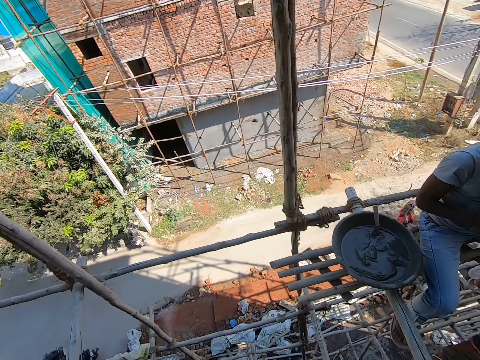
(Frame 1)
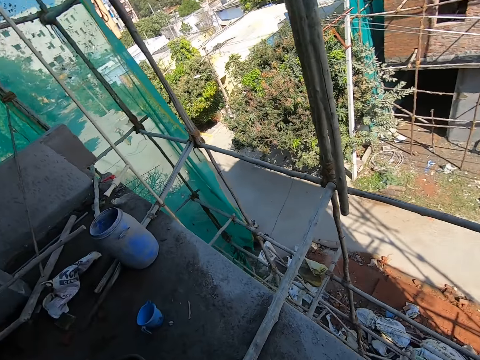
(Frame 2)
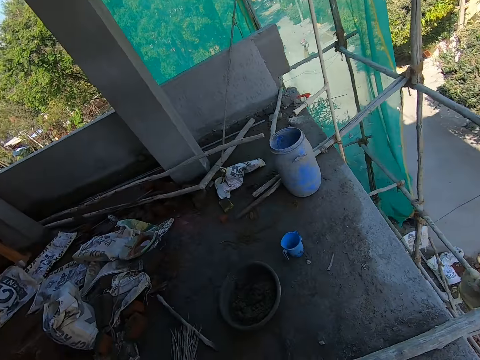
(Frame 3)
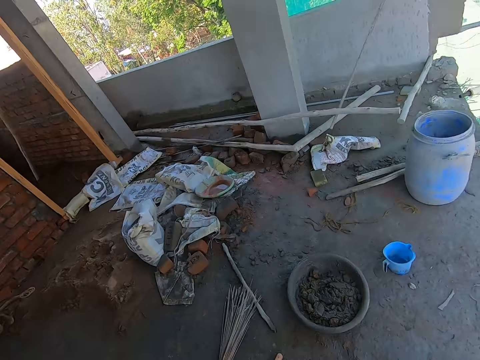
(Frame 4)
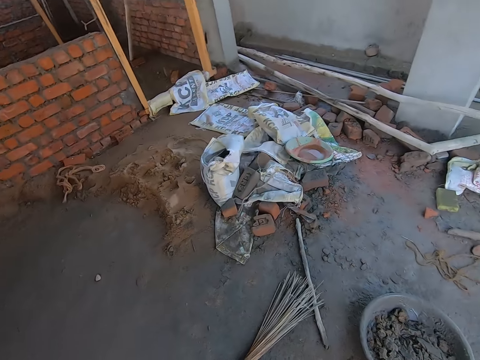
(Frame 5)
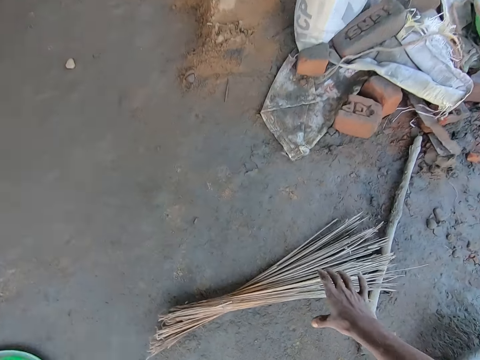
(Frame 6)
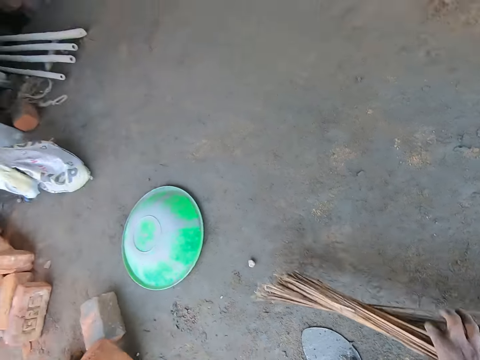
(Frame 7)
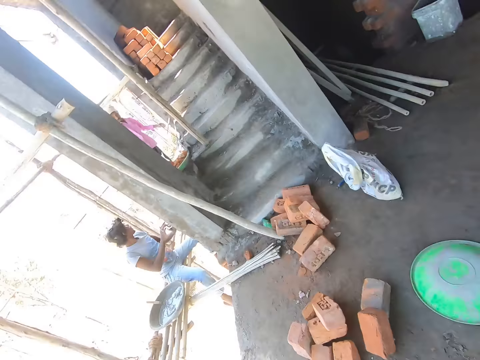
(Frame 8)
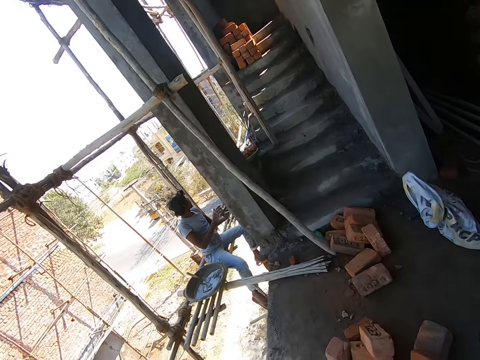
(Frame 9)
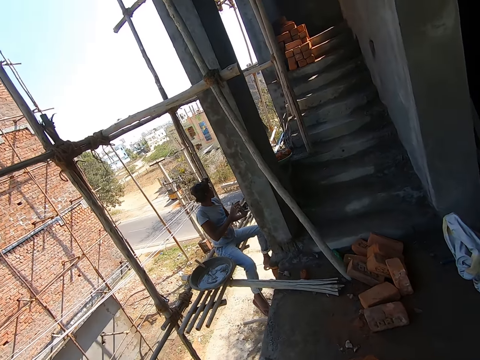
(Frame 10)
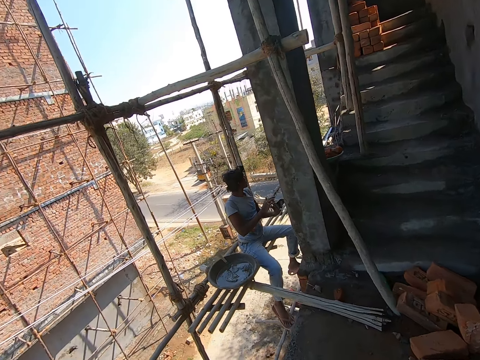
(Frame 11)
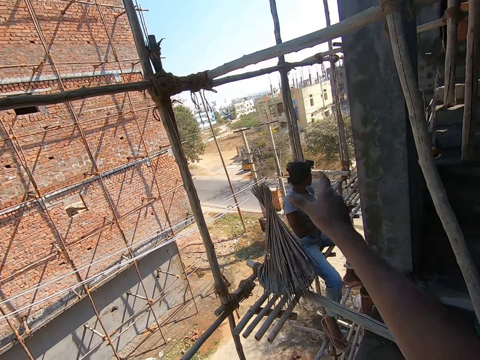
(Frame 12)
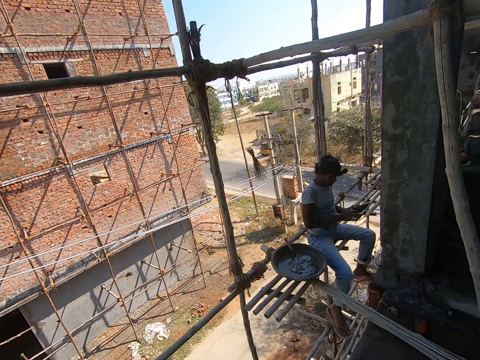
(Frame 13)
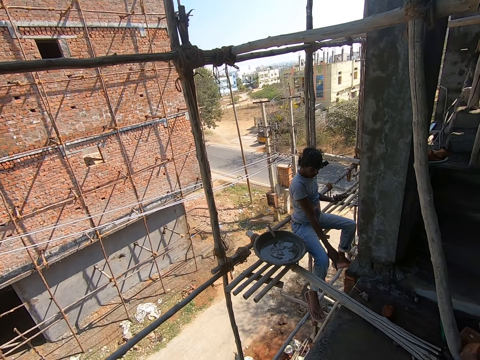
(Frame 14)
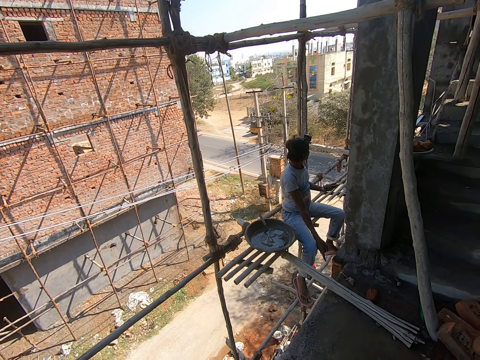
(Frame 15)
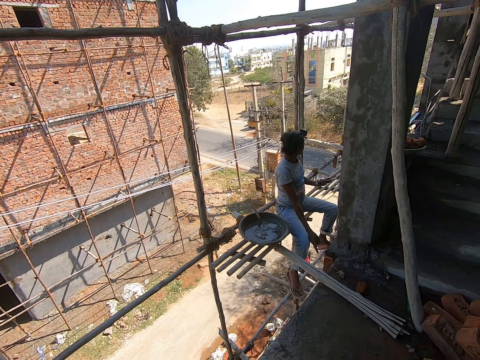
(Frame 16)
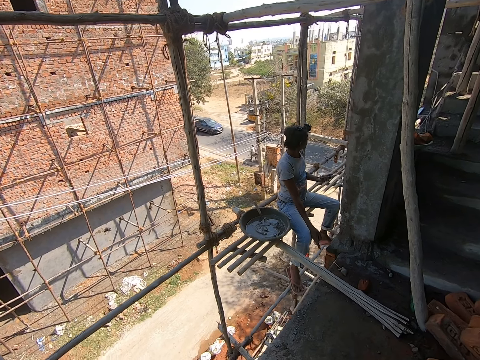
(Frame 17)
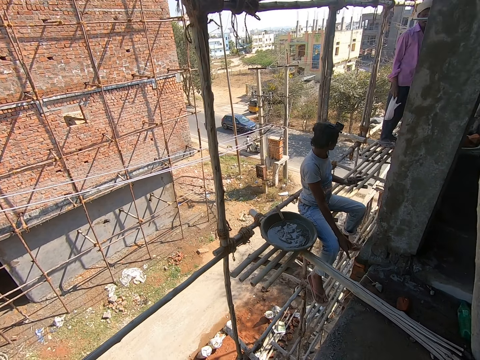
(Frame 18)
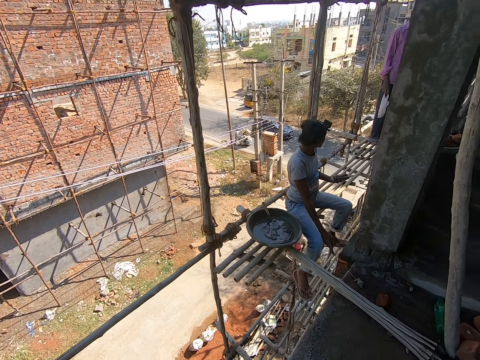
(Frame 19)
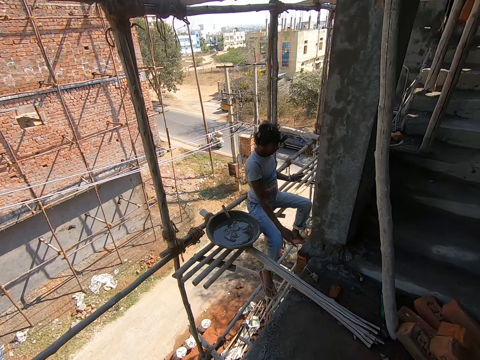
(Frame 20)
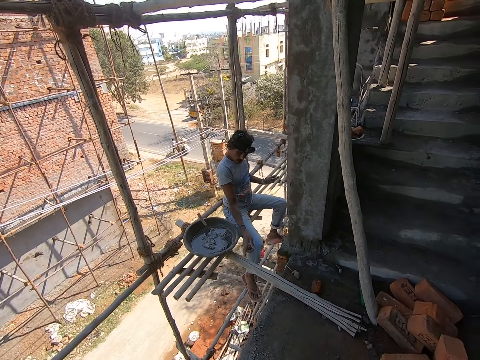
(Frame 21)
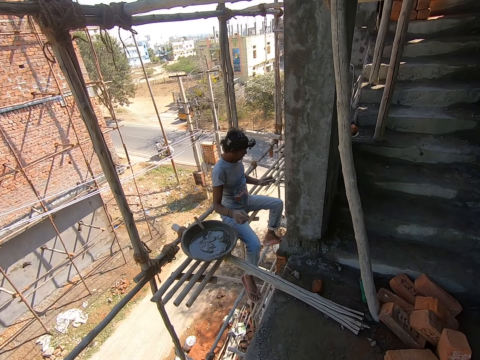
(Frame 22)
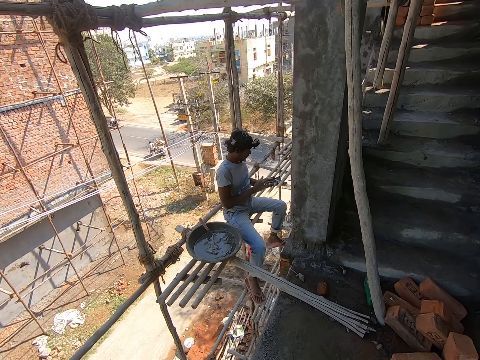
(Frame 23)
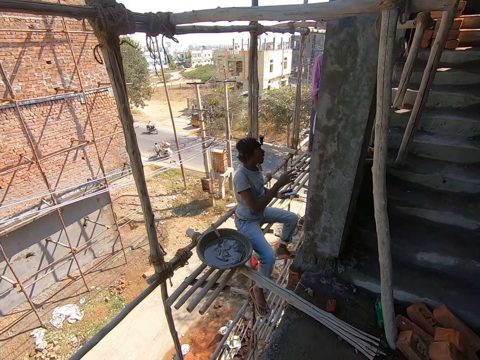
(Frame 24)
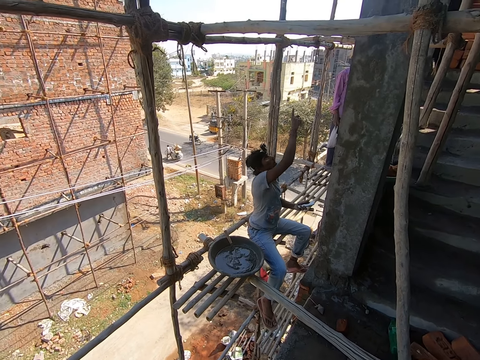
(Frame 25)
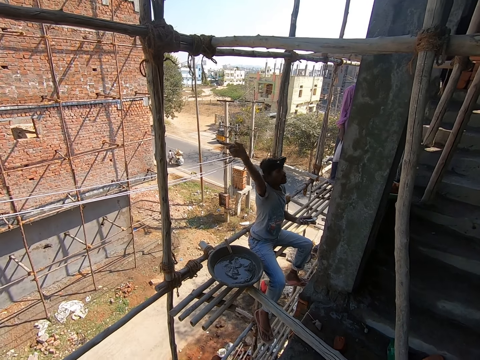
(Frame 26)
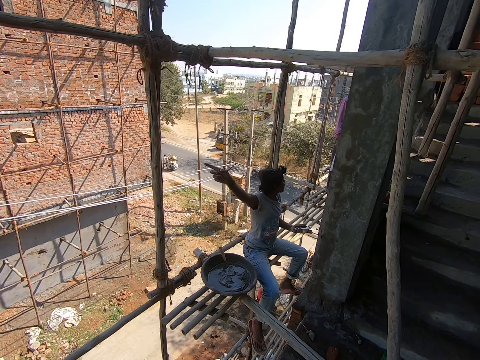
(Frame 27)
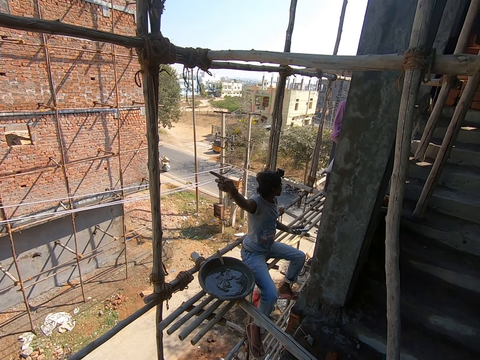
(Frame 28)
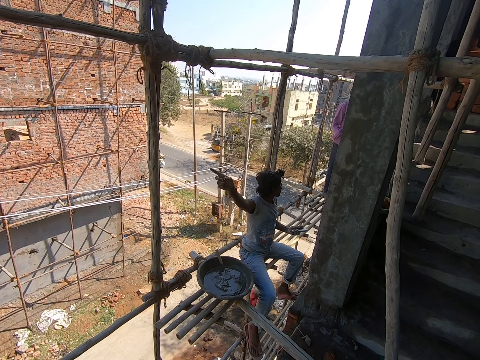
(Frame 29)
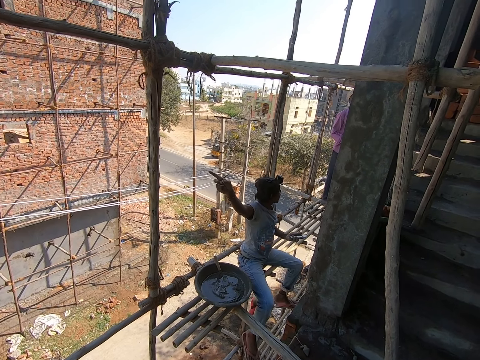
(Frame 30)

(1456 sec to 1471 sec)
The camera wearer walks toward the broom. He picks up the broom from the floor with his right hand. He throws the broom on the floor with his right hand. A man interacts with another man.

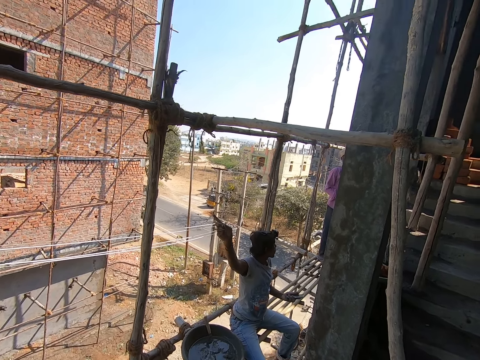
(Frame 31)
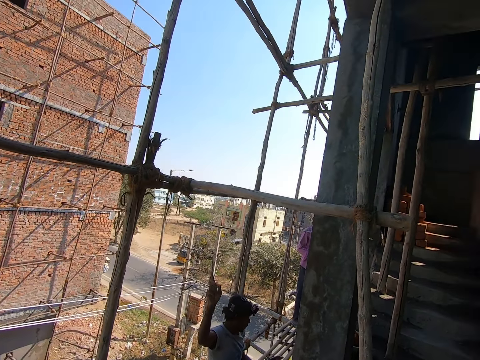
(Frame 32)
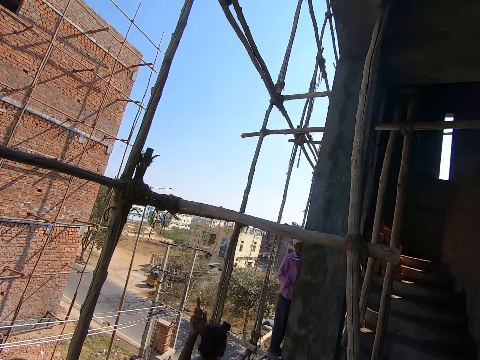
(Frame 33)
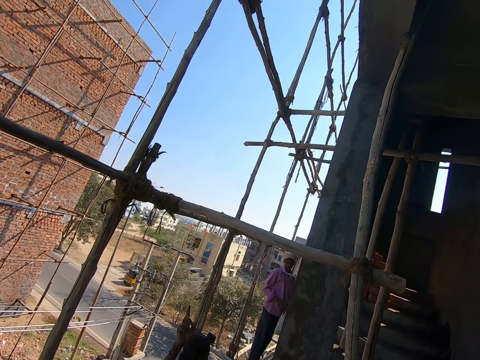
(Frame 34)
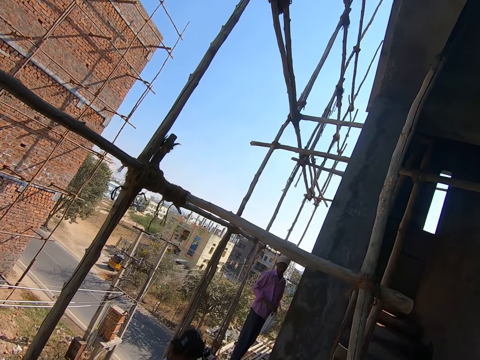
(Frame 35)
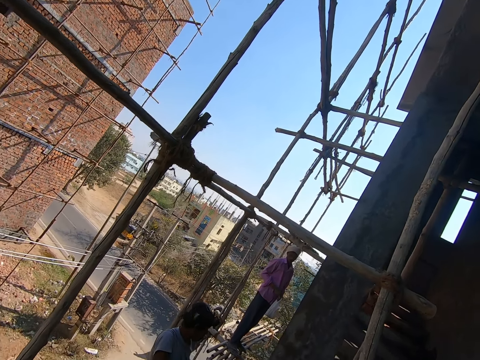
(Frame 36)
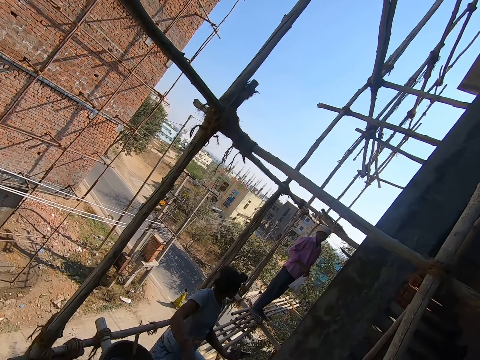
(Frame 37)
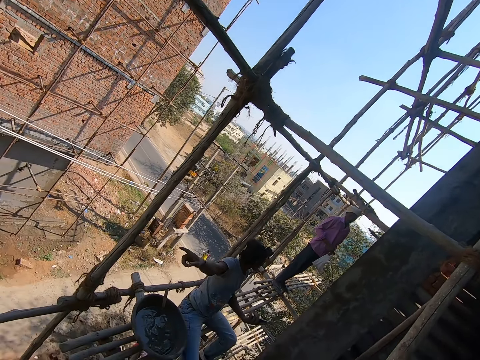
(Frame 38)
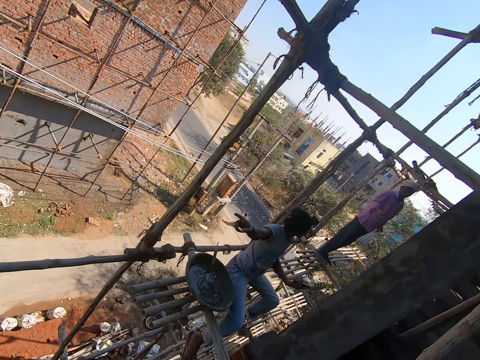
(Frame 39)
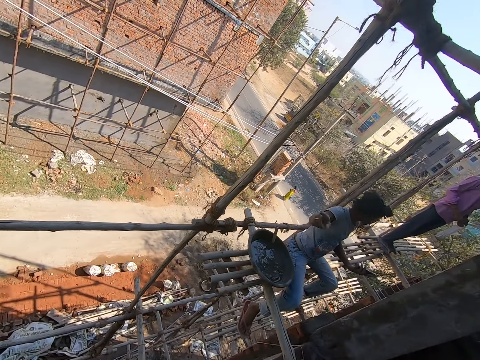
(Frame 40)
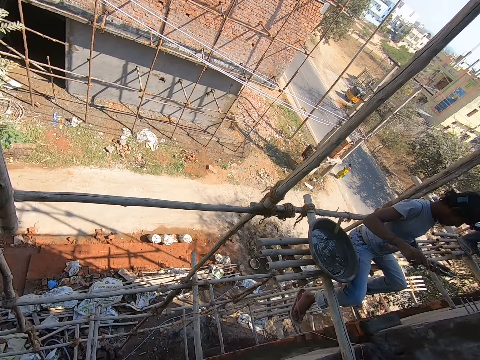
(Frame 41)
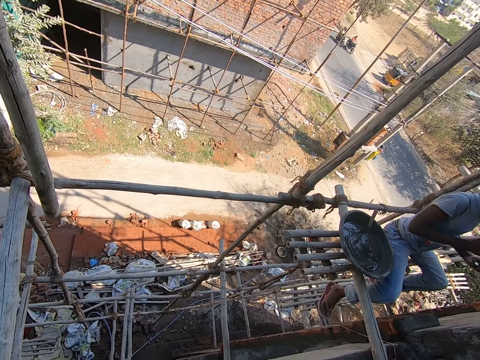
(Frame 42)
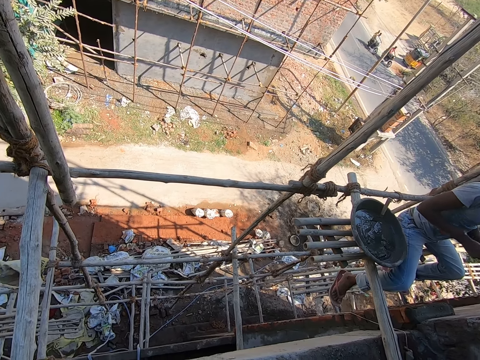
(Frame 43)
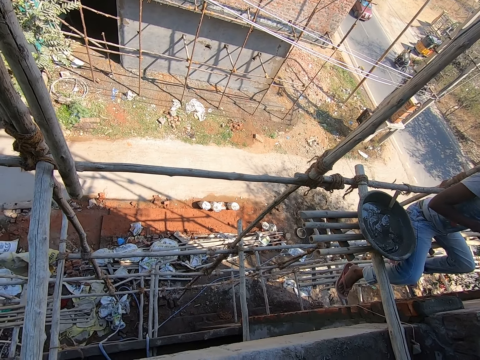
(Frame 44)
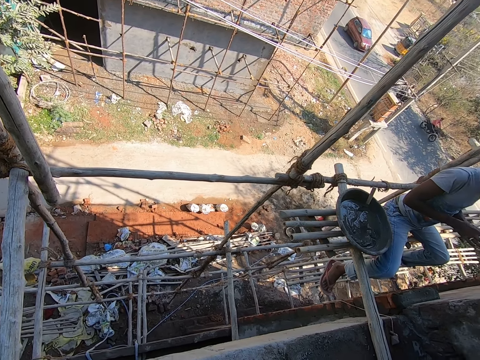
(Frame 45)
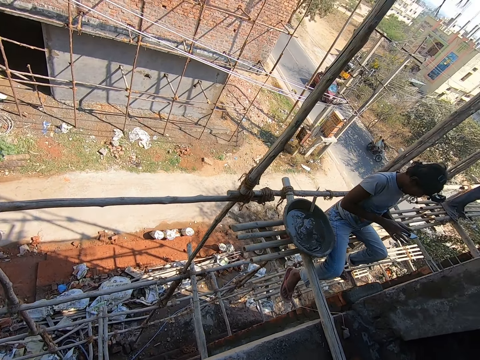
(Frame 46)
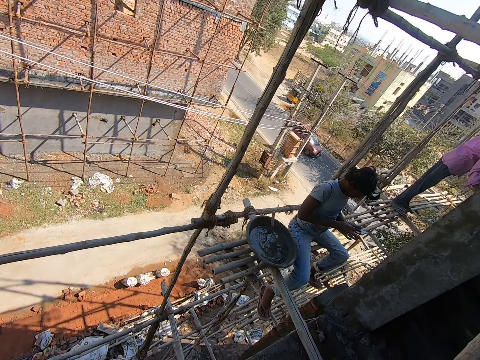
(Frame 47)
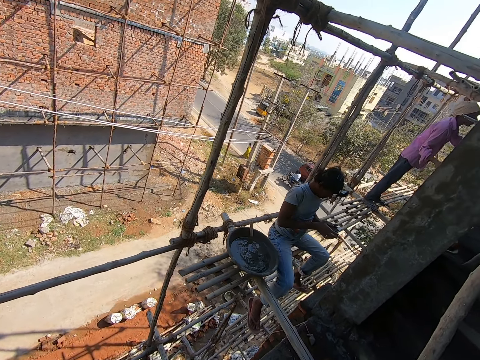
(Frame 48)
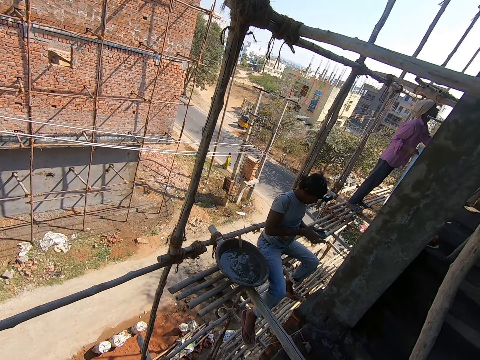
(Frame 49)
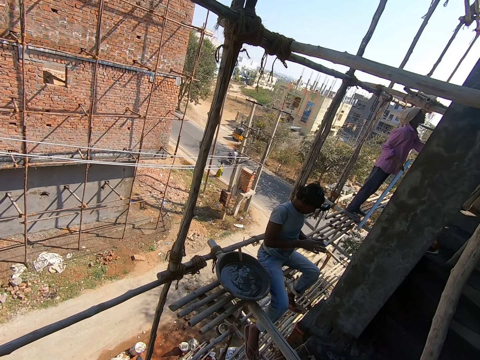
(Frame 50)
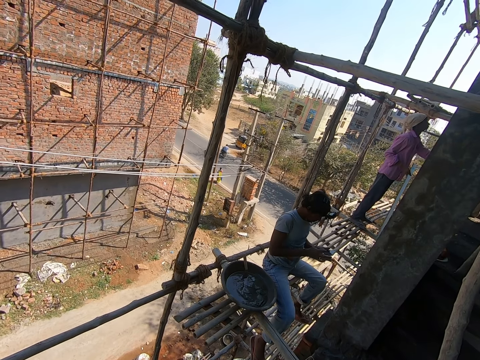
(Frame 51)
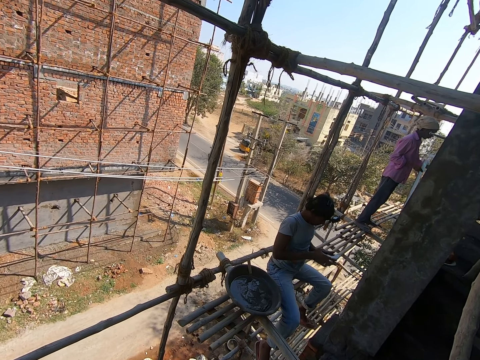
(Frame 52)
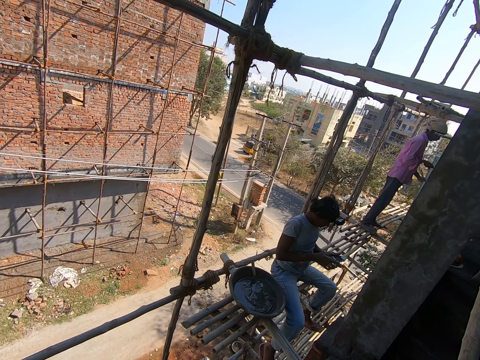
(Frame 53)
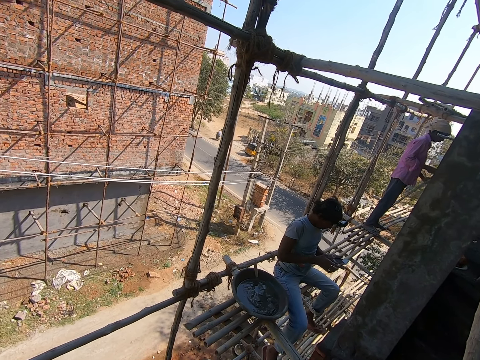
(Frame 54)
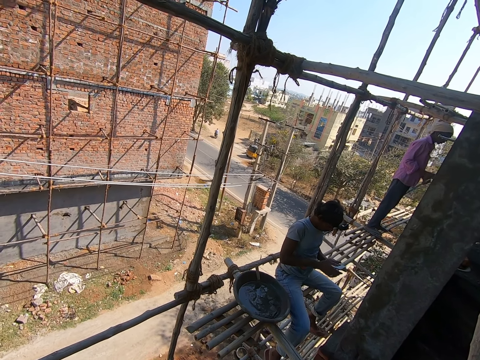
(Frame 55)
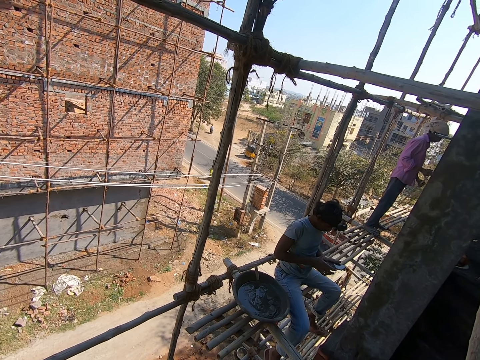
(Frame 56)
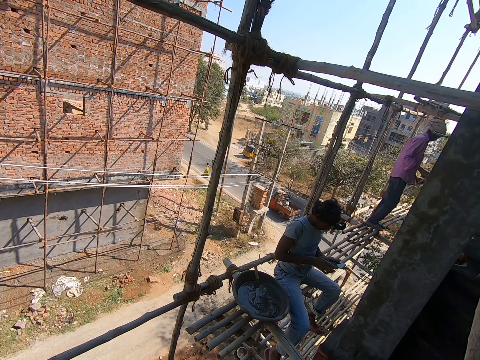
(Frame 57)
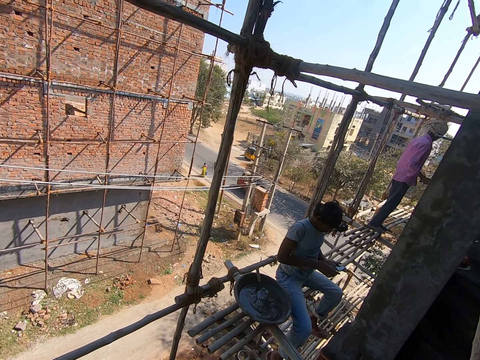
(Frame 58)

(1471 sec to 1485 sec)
A man operates the mobile phone with both hands. Another man removes an iron rod from a wall with his right hand. The other man passes the iron rod to his left hand from his right hand.
